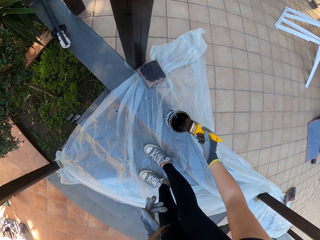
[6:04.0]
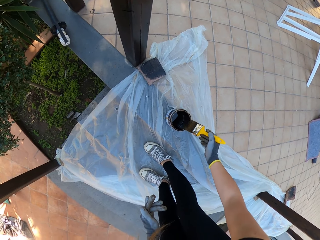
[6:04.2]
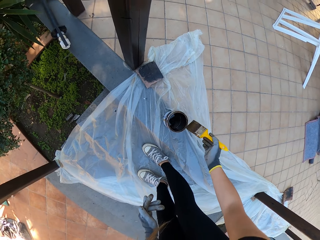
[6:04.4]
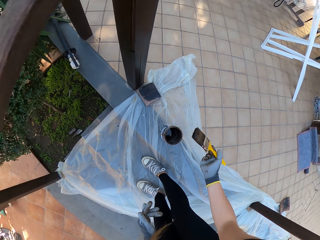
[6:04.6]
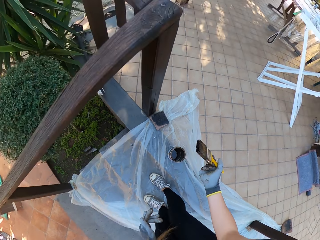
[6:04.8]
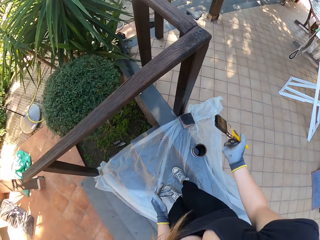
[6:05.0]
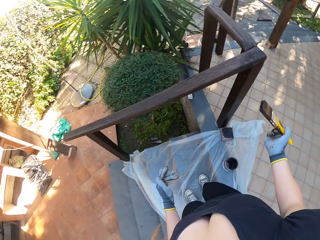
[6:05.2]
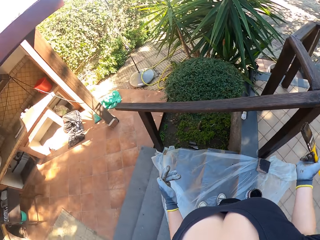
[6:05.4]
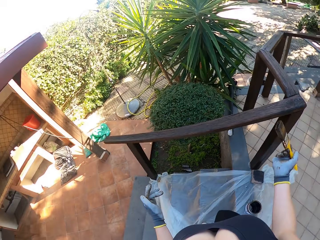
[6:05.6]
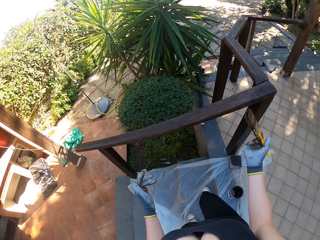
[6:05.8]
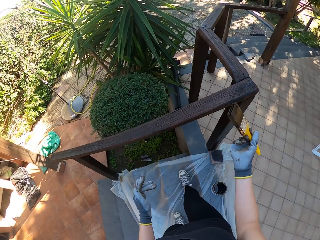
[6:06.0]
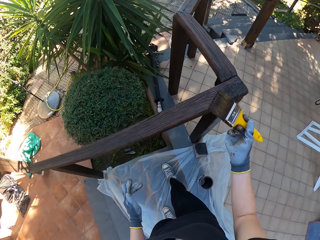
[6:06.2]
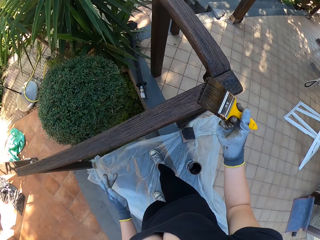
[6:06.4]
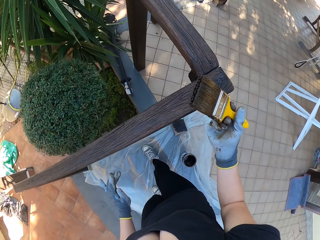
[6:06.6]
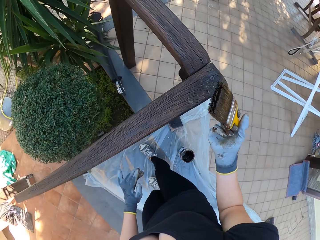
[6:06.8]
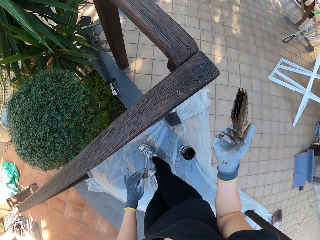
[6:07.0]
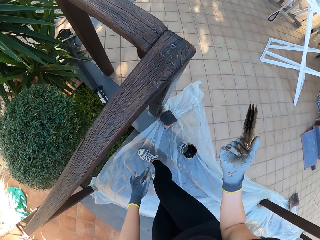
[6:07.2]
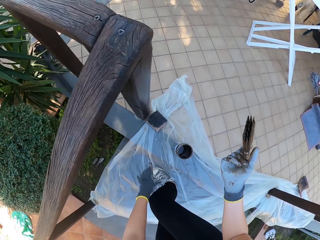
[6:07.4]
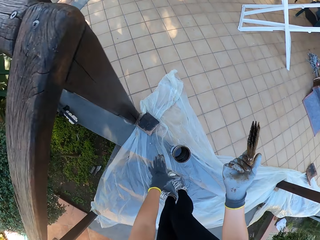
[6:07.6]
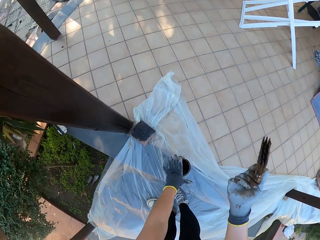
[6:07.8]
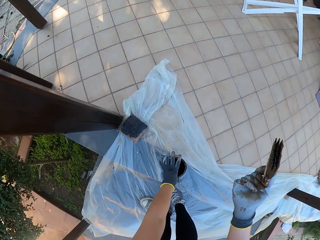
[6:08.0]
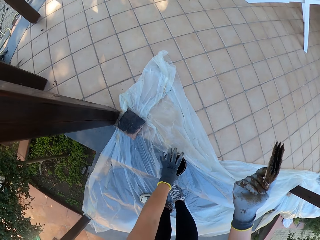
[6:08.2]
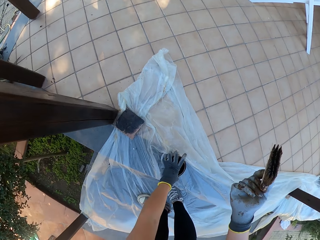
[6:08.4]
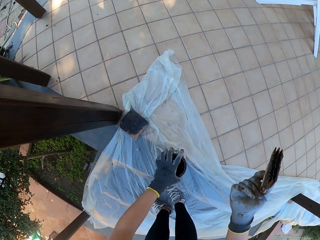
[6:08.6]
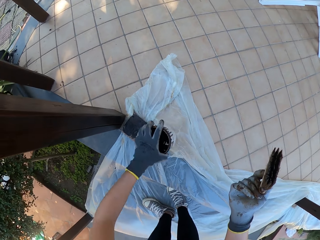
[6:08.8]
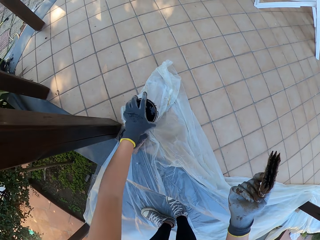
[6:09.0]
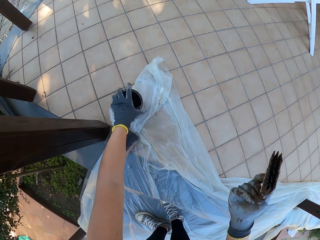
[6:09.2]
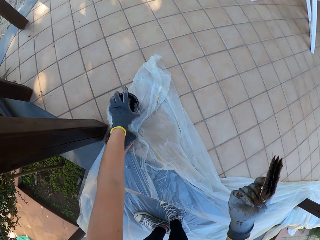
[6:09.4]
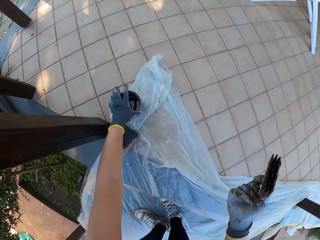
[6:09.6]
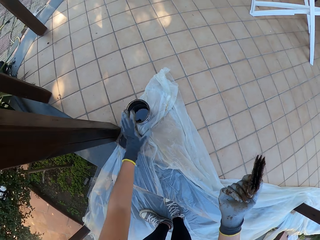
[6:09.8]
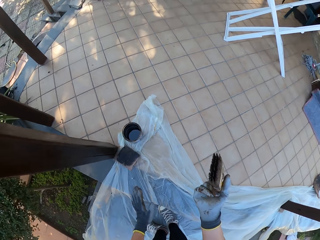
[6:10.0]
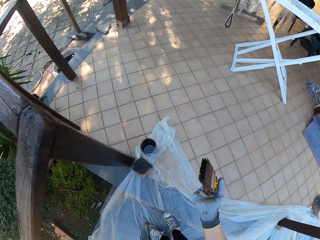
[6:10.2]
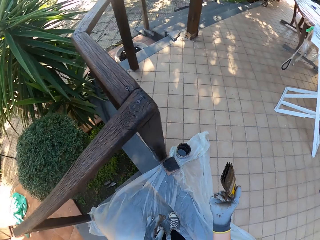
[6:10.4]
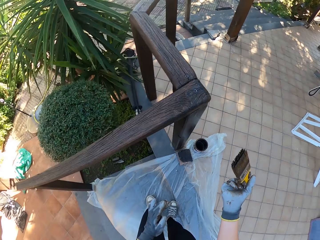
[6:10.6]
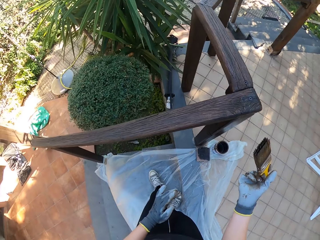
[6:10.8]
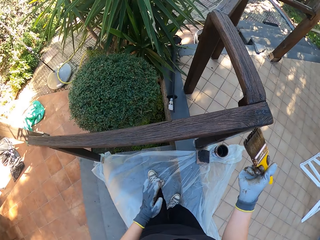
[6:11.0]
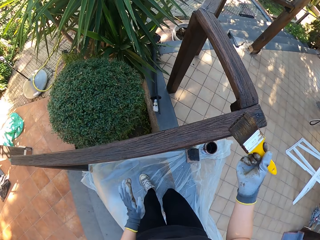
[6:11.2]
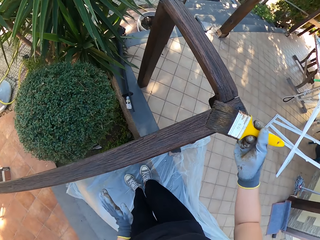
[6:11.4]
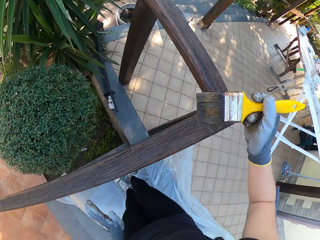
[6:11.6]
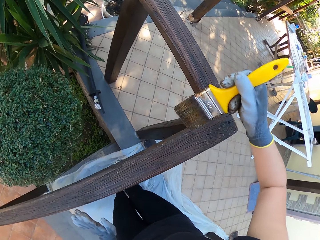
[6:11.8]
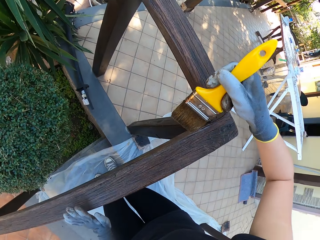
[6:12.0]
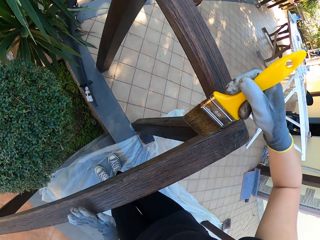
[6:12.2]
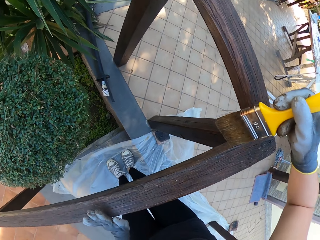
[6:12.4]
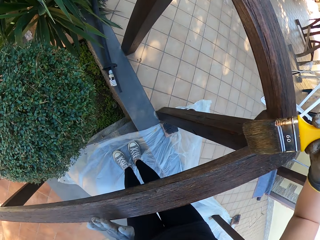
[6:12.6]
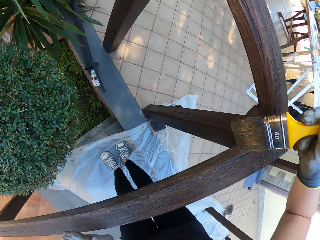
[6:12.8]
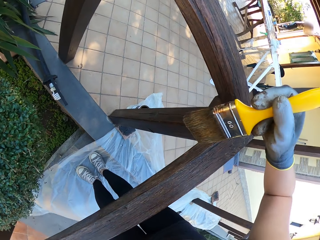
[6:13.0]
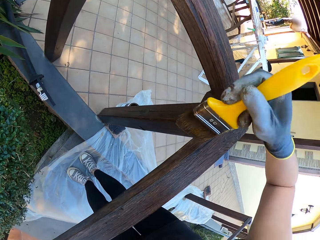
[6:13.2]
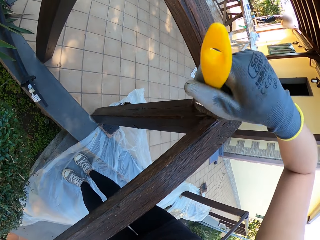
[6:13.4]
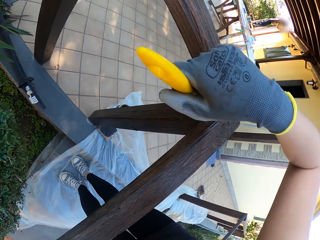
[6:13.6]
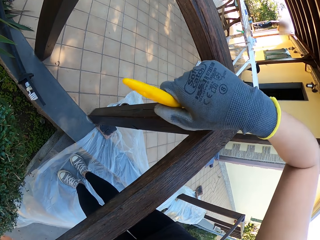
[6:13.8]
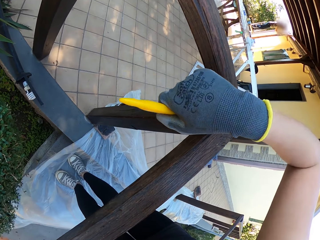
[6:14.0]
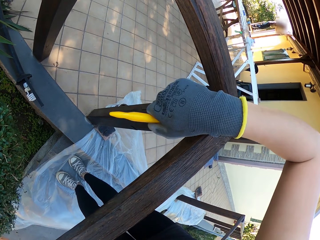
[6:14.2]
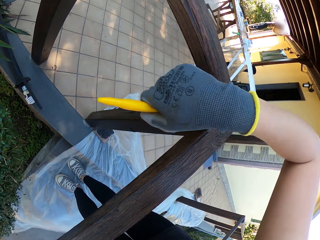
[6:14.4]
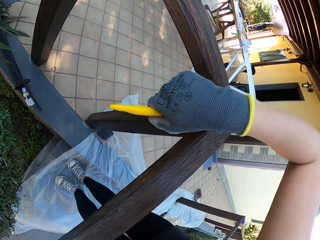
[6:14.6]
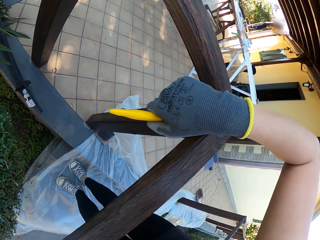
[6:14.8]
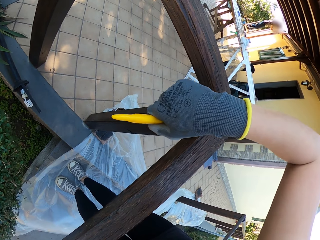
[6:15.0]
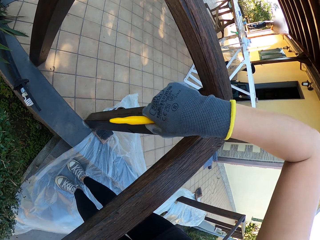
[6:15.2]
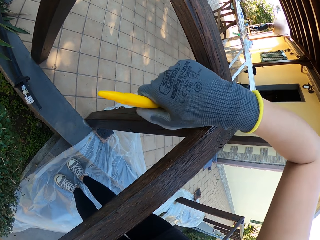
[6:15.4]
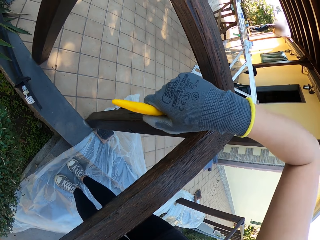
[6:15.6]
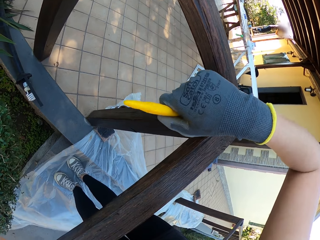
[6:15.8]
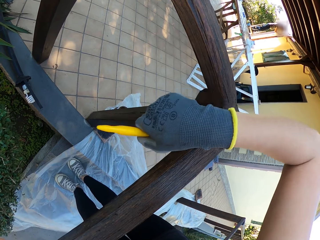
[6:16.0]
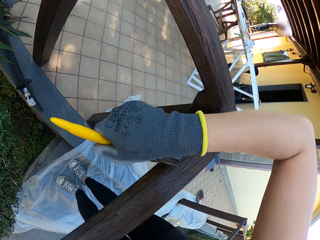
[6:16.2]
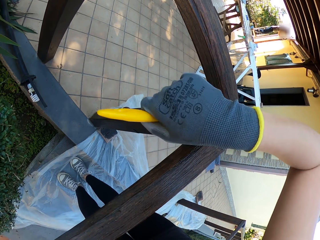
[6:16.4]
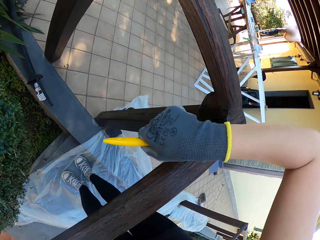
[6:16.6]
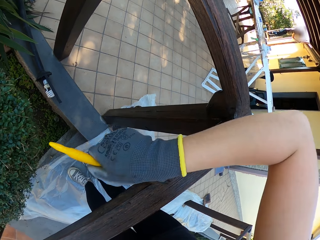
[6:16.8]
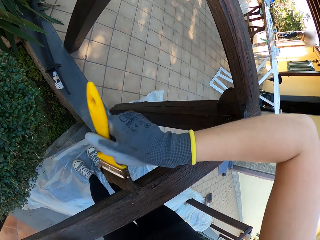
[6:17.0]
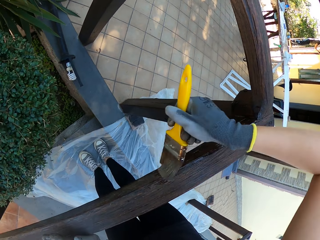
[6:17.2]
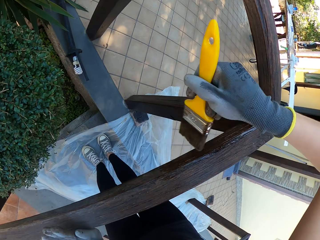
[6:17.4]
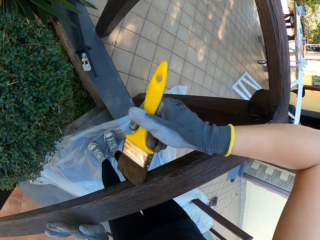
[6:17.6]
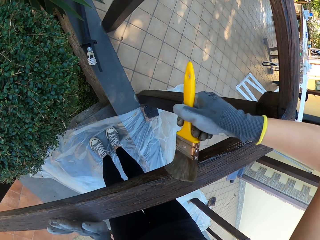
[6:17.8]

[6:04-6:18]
The camera wearer paints chocolate brown on the wood stand. They move a paint tin. They paint a wood with a paint brush.

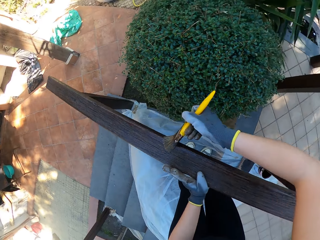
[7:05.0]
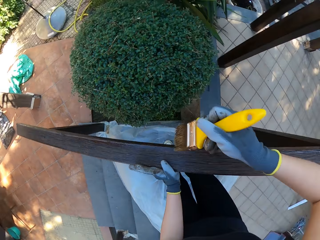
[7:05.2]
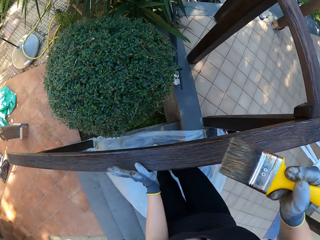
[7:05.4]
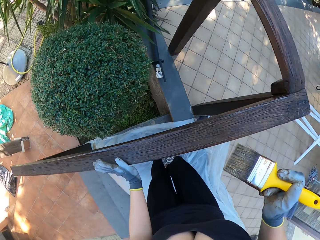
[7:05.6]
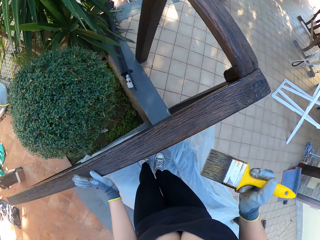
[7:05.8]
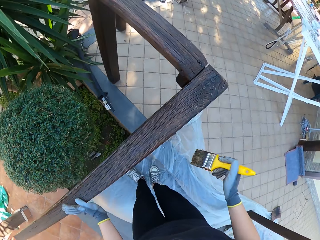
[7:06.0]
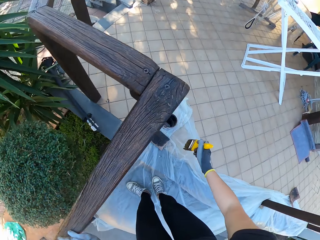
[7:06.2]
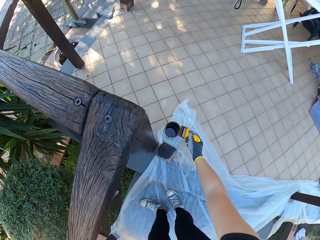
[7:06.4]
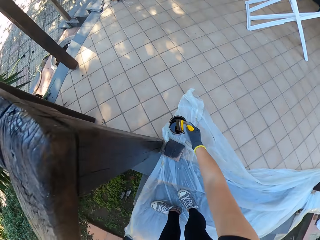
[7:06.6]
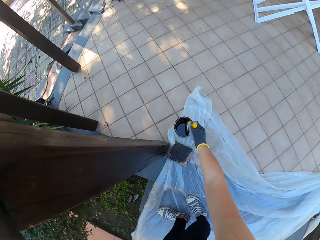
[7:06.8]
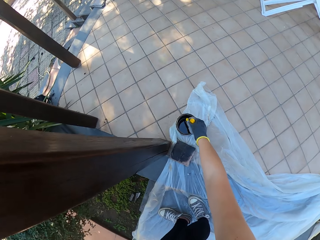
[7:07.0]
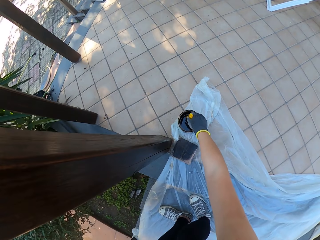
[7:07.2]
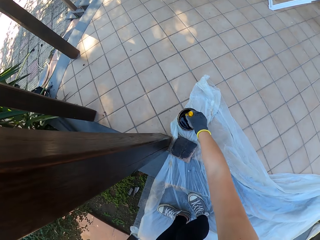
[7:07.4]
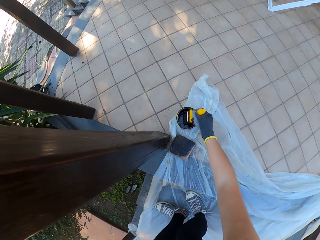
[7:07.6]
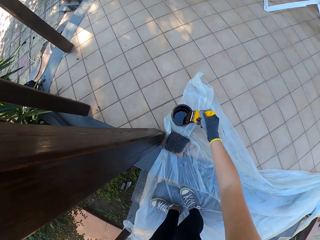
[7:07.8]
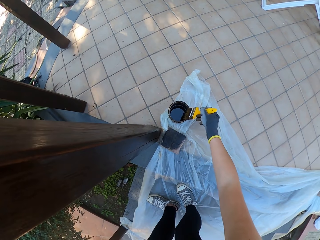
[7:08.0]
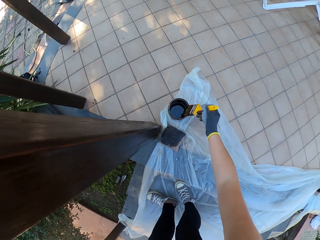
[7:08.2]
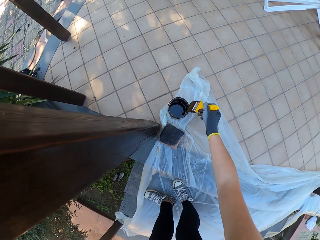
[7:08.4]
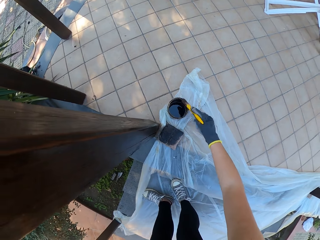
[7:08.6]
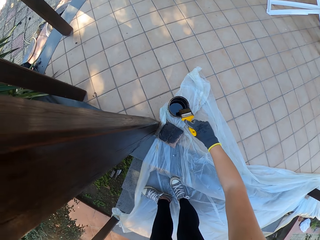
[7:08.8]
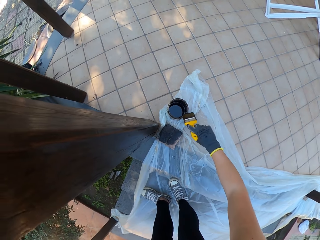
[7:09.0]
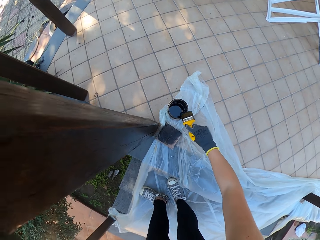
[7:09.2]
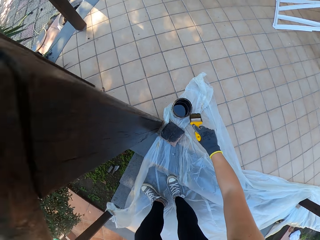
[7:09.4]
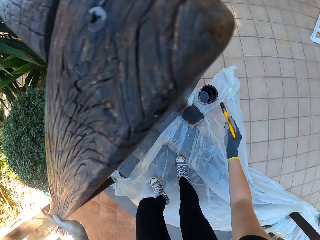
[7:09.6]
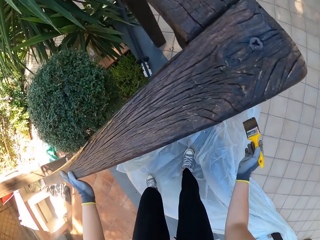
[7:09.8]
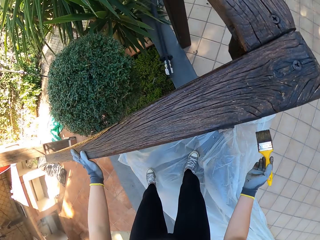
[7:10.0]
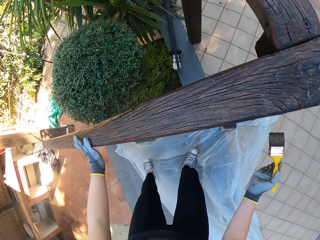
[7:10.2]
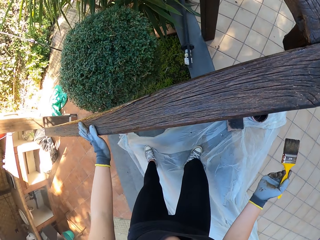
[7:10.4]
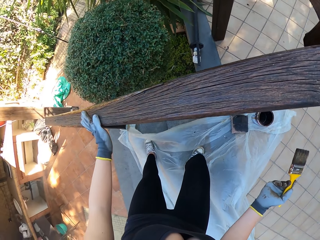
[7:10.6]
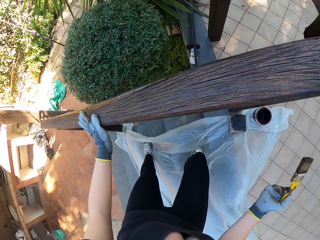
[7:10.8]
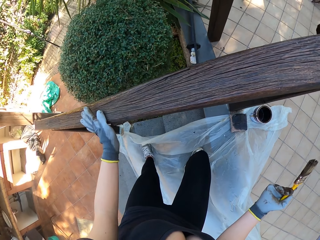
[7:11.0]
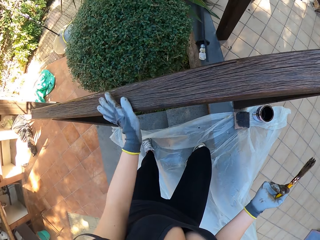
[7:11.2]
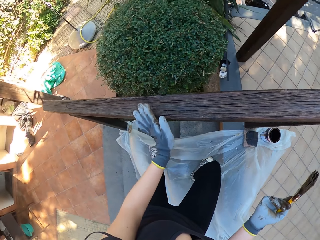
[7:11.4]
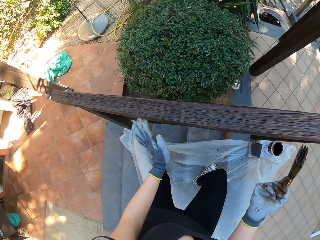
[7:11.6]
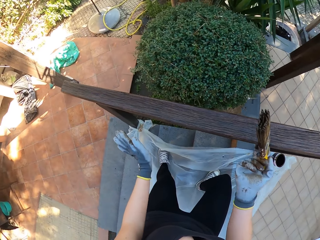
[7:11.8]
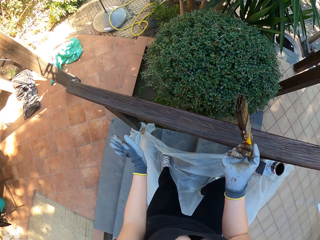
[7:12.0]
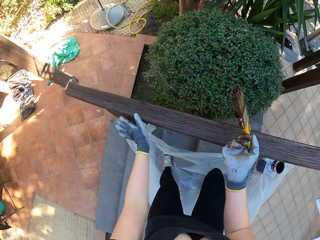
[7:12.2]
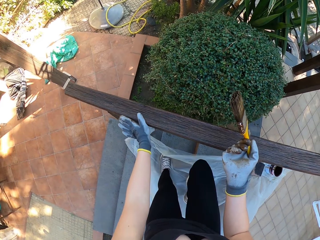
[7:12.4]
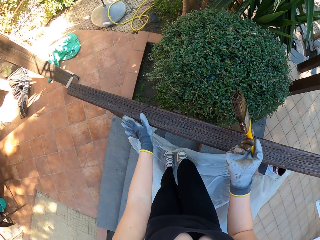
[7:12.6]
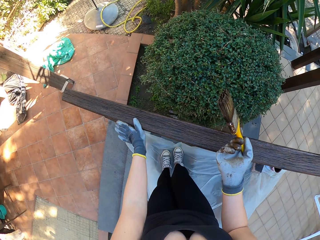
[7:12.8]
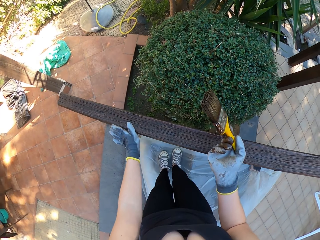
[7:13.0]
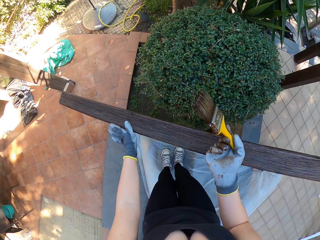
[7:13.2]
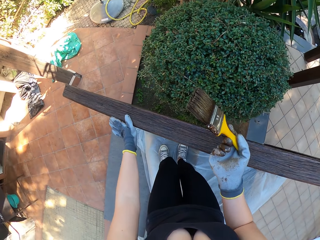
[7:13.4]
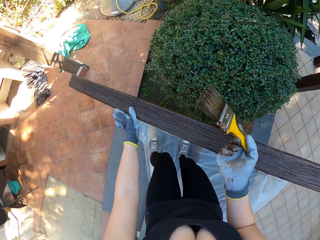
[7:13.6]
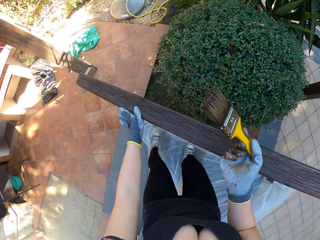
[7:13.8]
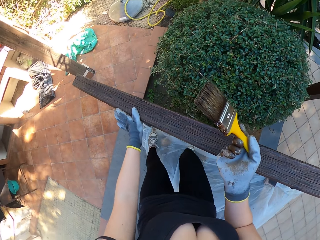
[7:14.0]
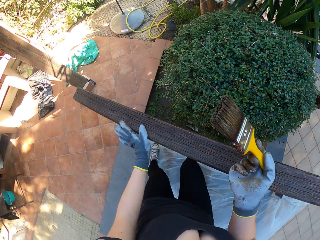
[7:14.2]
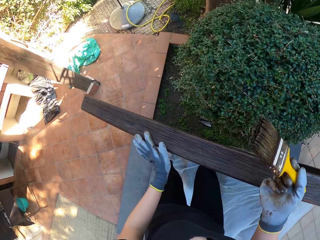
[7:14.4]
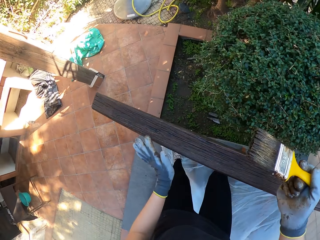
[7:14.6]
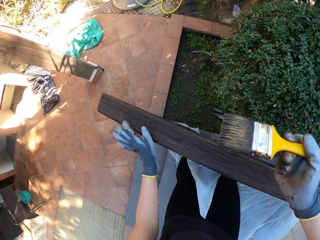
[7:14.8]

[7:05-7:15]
The camera wearer dips a paint brush in a paint tin.
